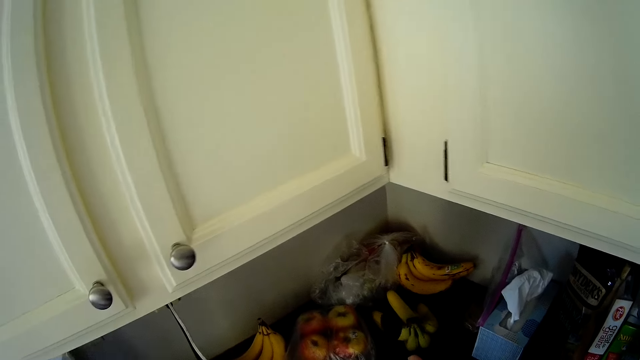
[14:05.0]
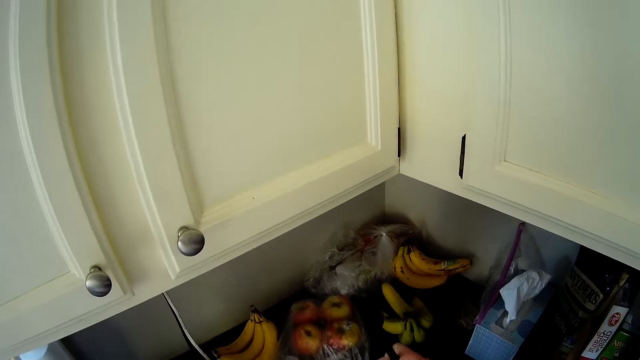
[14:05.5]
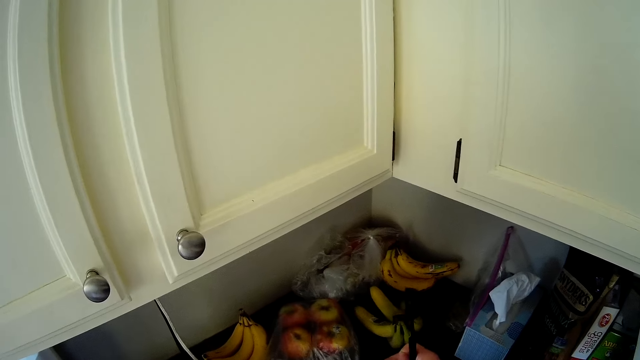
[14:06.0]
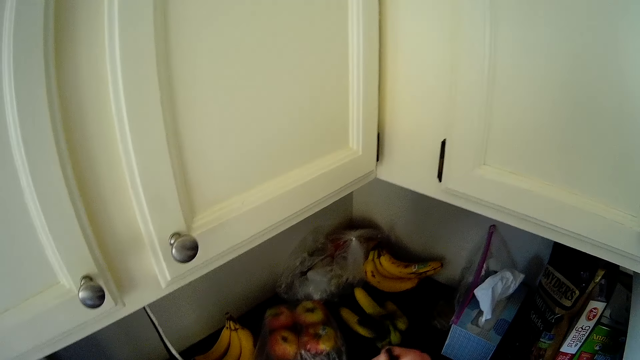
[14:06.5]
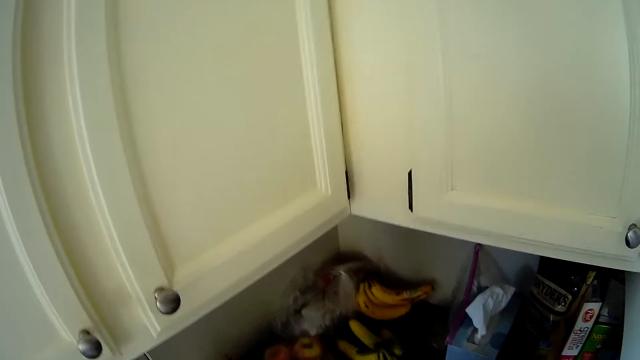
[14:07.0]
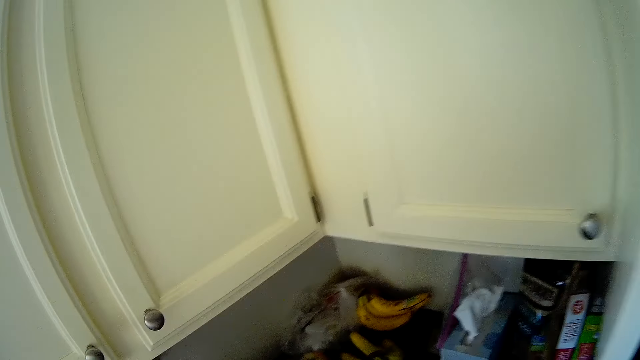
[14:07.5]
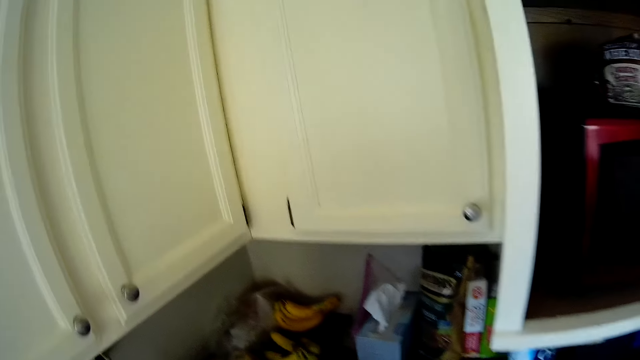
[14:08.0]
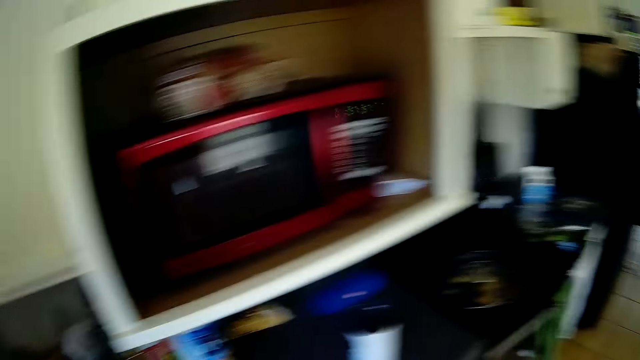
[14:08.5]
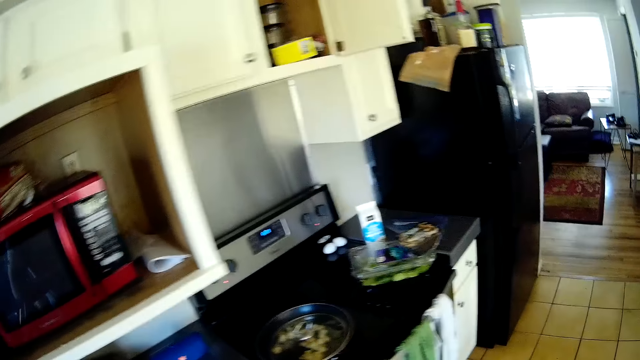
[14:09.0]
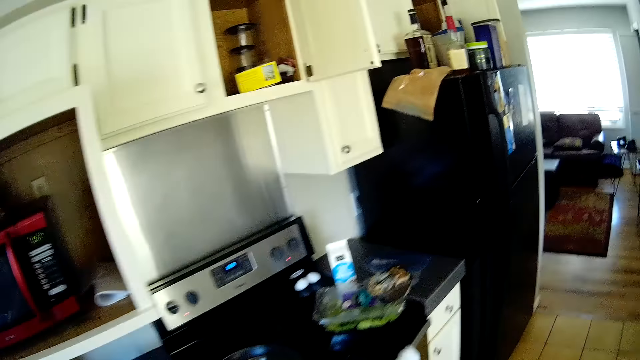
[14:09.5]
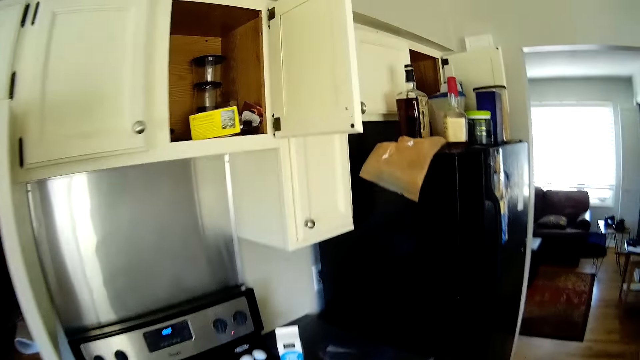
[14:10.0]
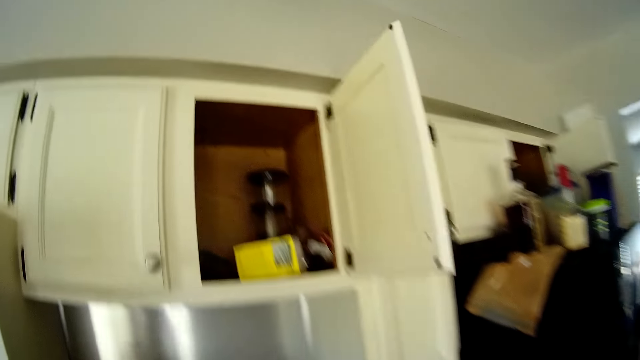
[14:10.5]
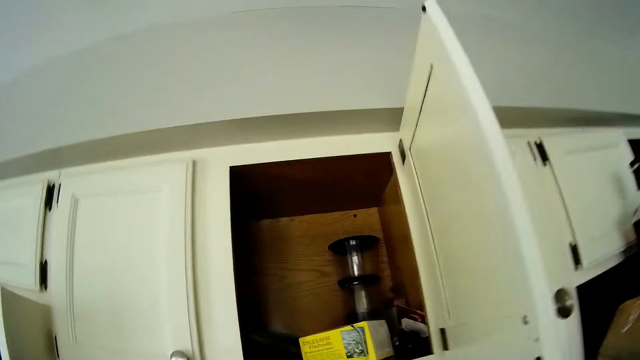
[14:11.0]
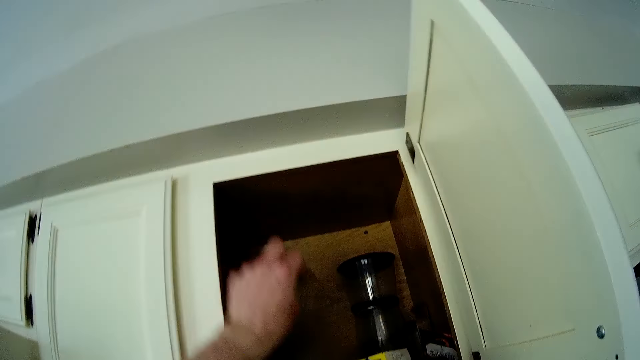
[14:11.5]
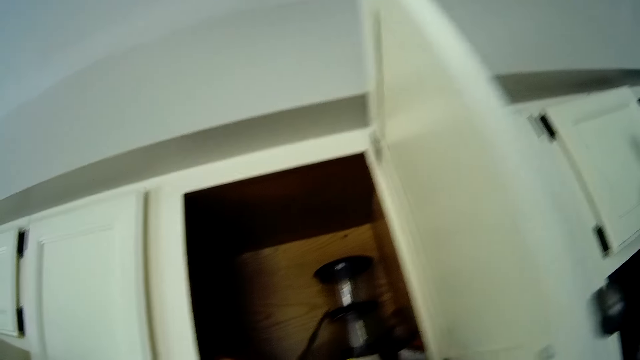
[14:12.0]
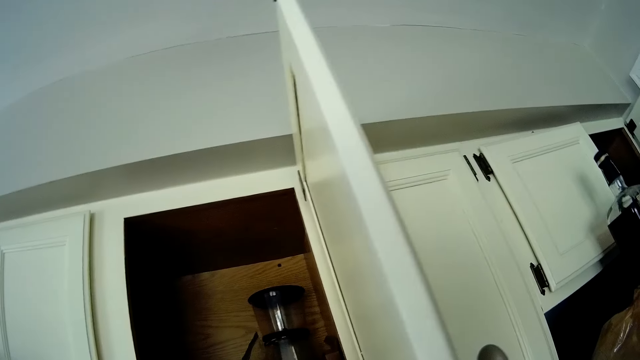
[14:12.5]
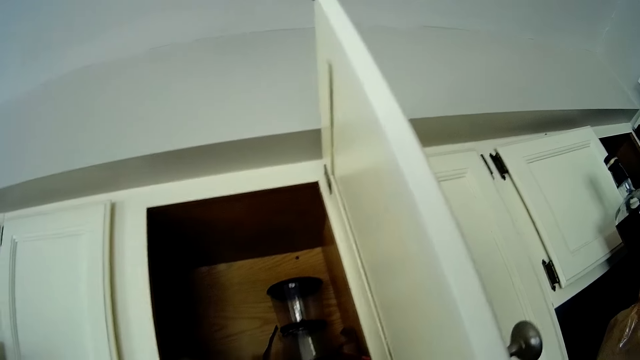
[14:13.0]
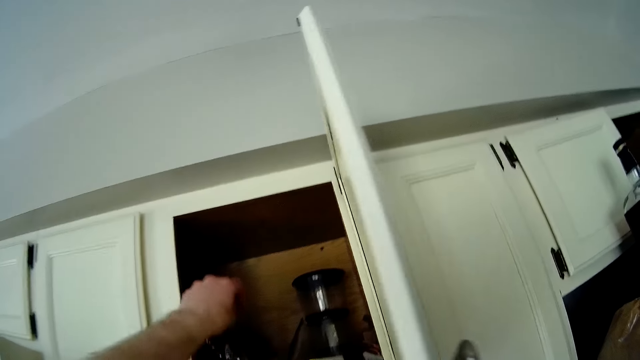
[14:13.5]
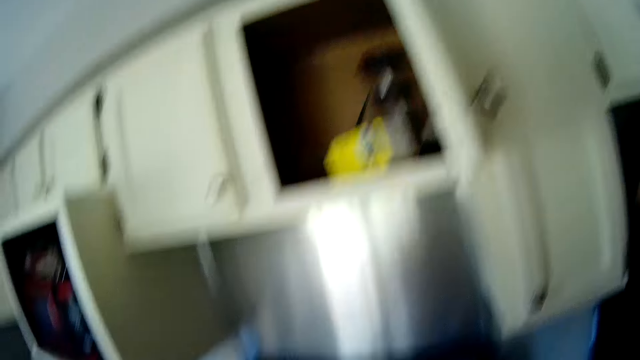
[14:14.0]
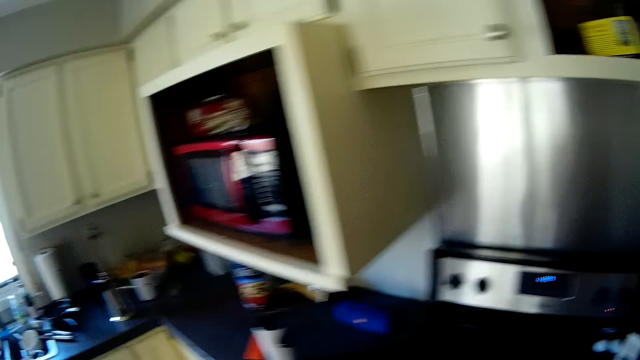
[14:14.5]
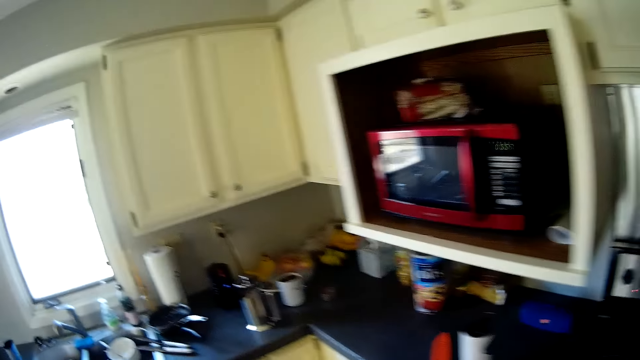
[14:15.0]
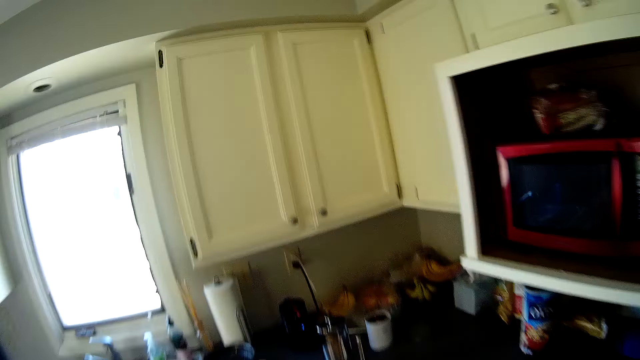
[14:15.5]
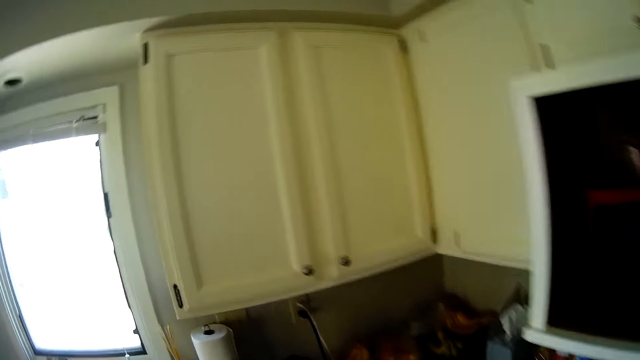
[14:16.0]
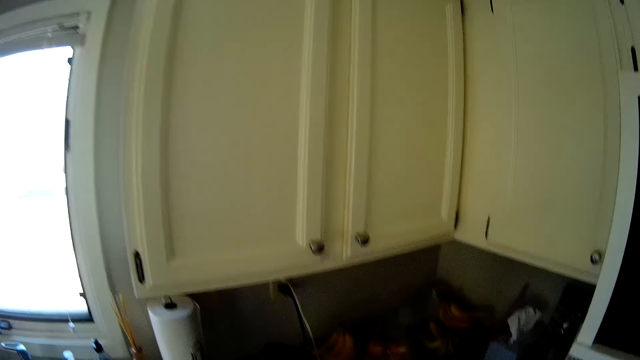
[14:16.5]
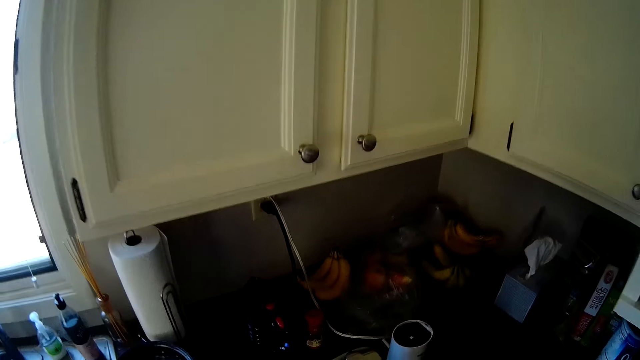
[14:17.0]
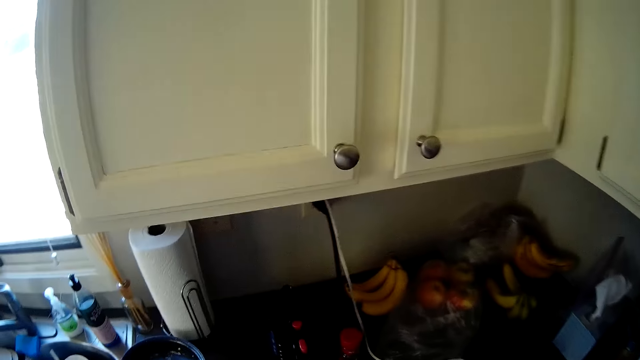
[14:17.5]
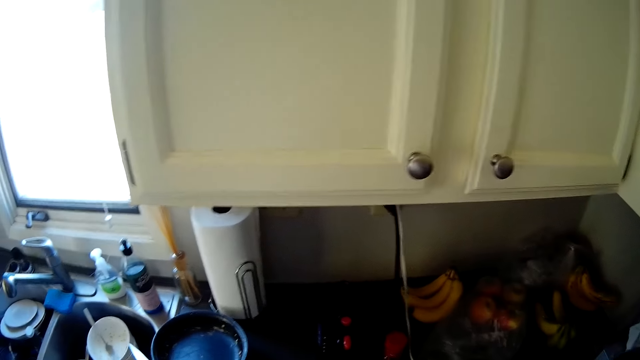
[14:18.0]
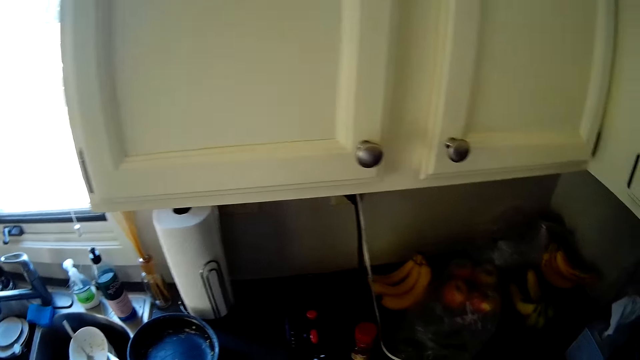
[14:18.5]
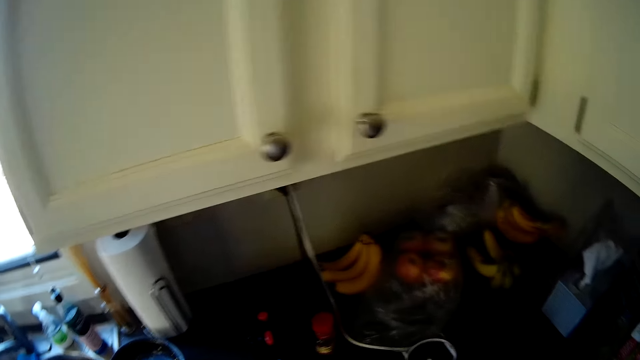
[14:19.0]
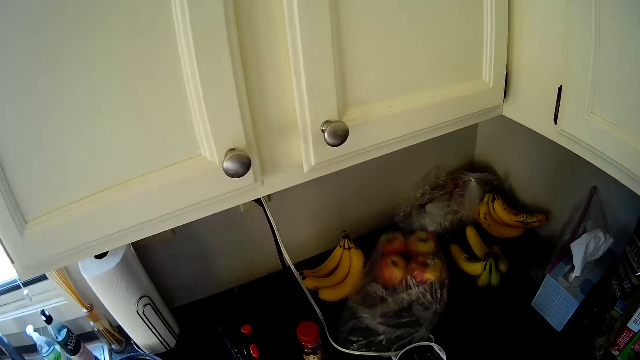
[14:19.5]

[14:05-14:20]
The camera wearer shakes something. He moves around the kitchen. He puts the sachet into the kitchen cabinet with his left hand. He takes out another sachet from the kitchen cabinet with his right hand. He moves around the kitchen. He stares around the kitchen.

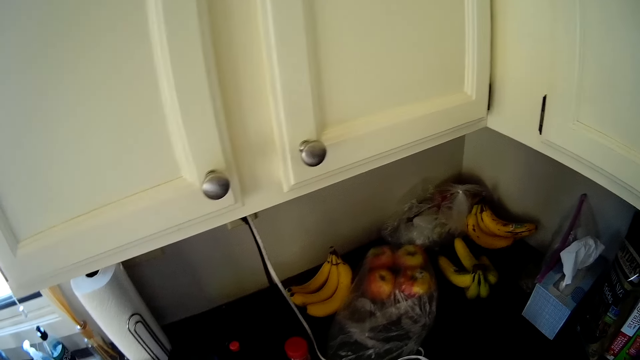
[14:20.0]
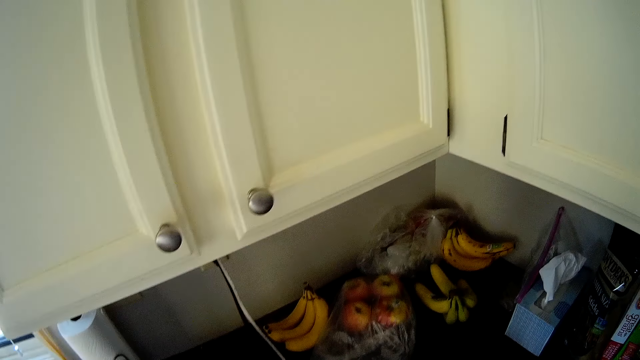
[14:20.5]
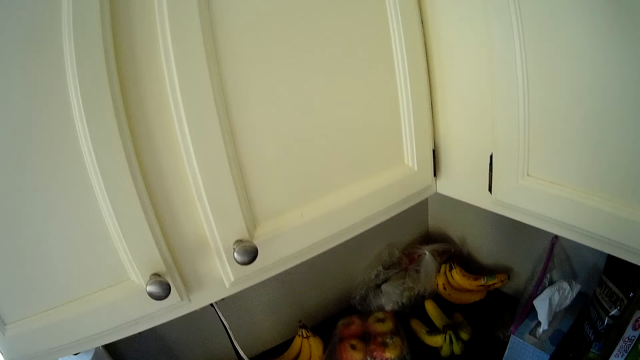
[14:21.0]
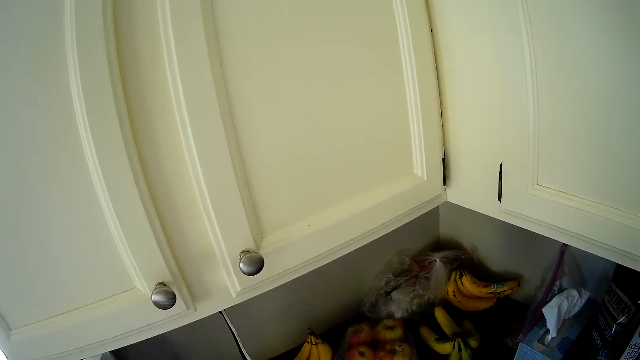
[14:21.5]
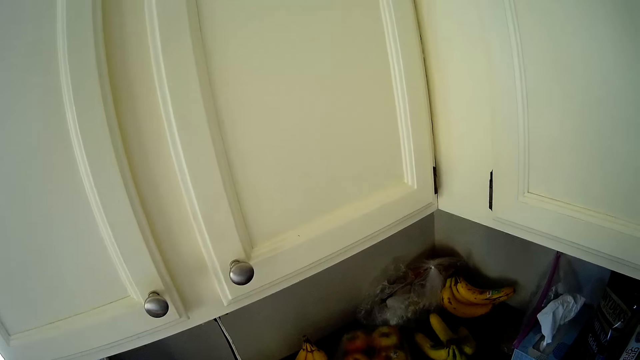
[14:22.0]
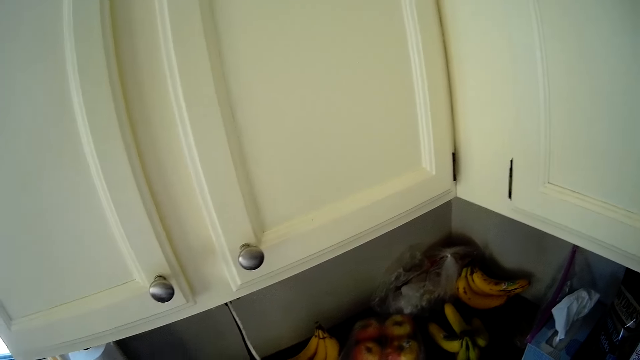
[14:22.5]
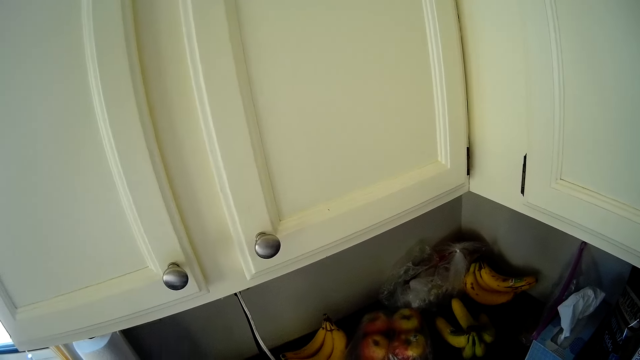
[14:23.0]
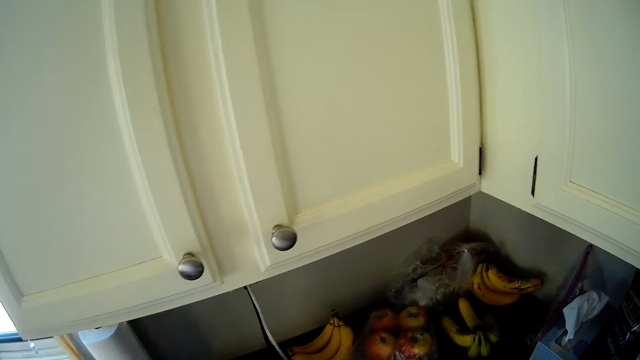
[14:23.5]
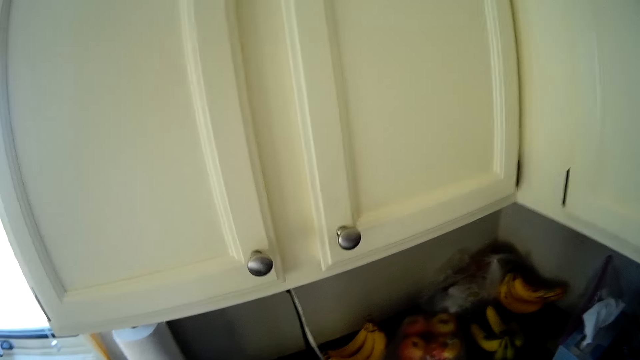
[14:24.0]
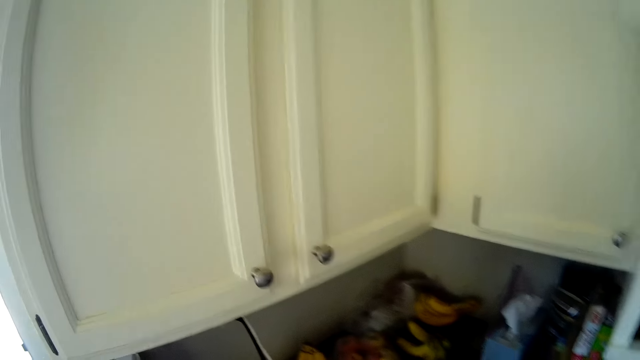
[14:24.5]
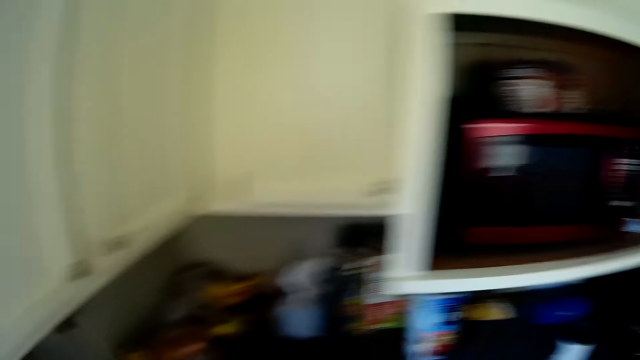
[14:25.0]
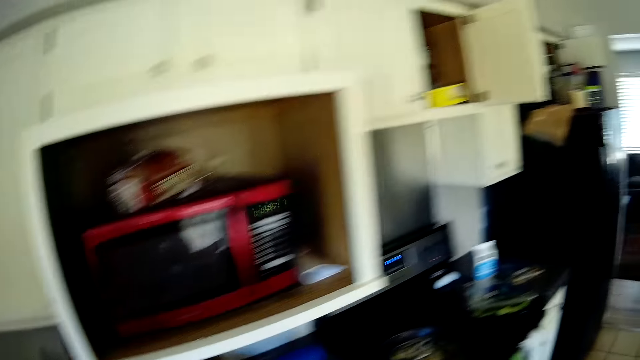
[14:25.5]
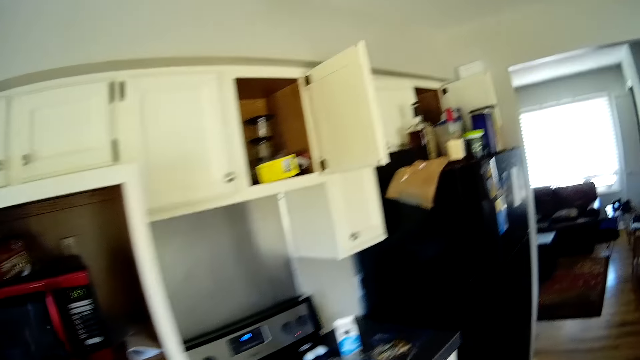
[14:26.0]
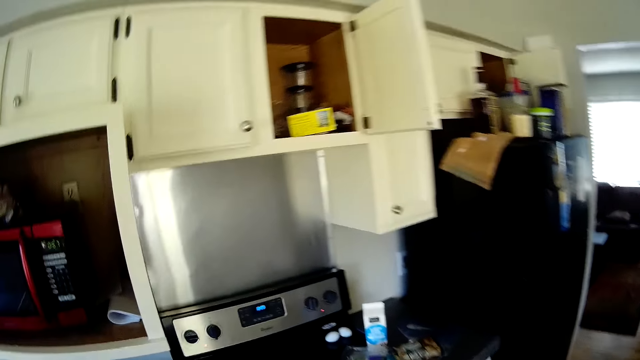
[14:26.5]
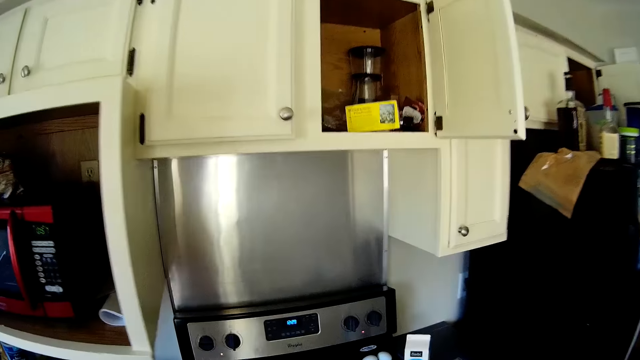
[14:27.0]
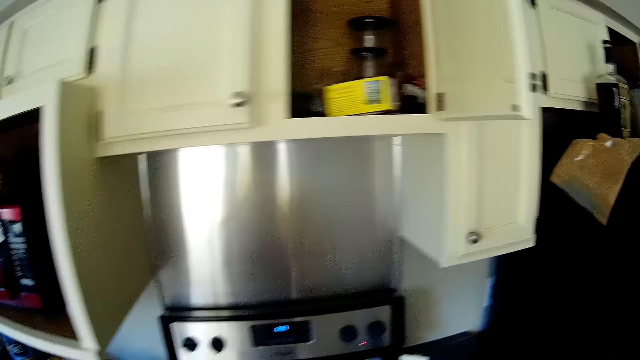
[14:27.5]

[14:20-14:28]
The camera wearer moves towards the kitchen cupboard.
